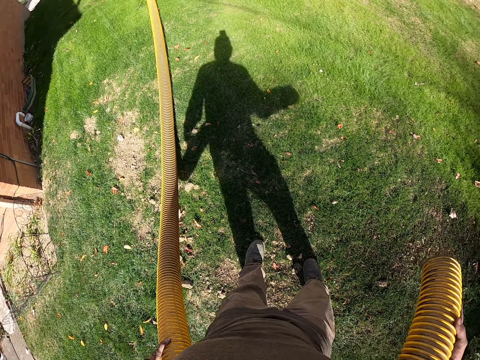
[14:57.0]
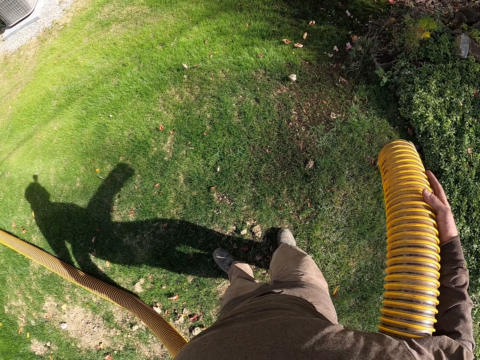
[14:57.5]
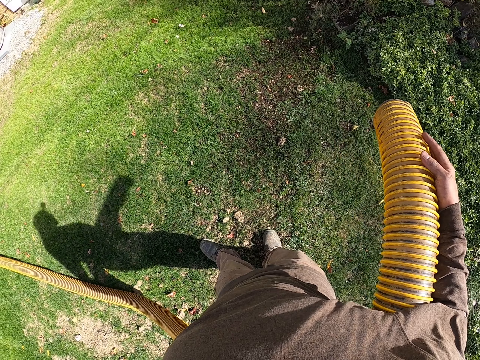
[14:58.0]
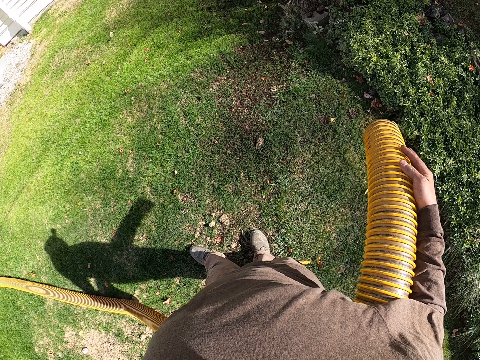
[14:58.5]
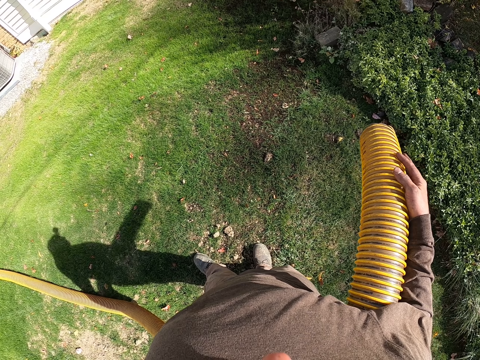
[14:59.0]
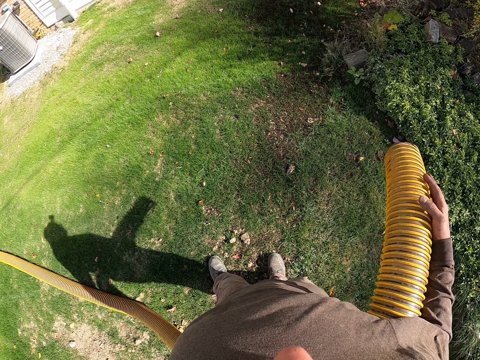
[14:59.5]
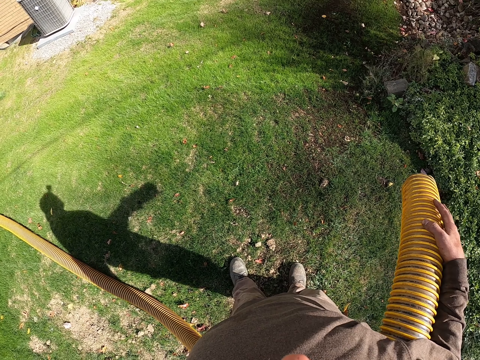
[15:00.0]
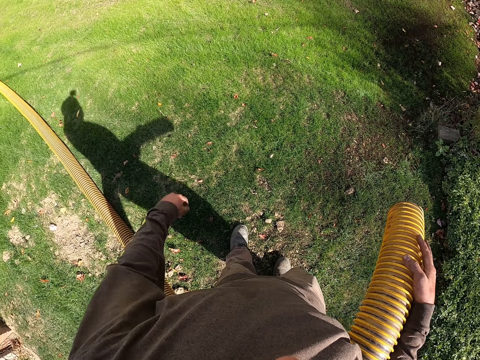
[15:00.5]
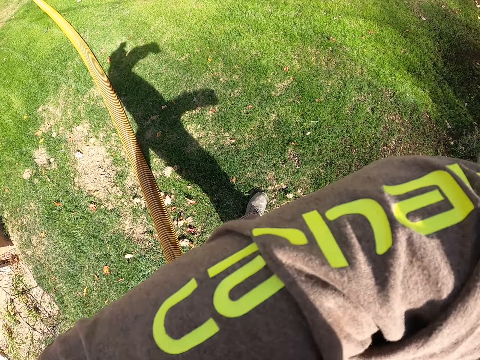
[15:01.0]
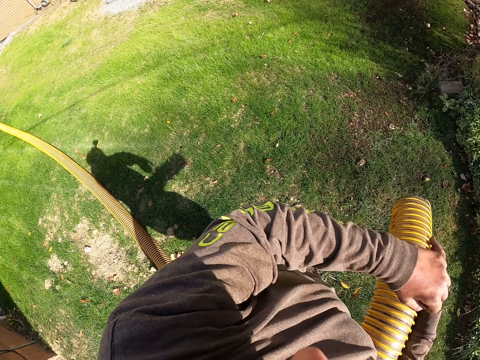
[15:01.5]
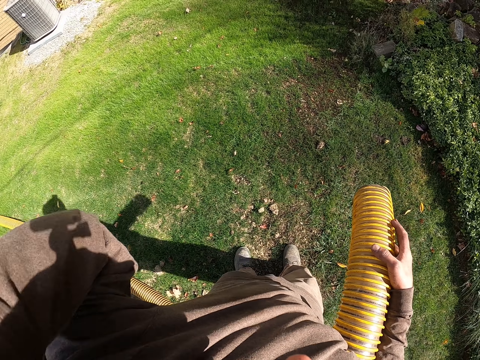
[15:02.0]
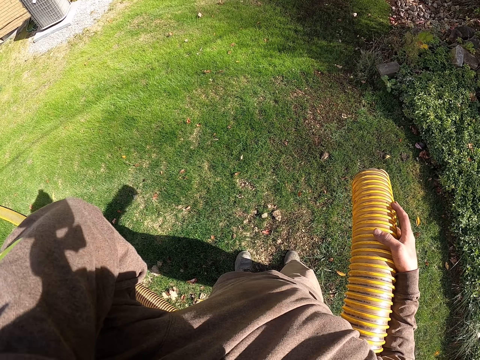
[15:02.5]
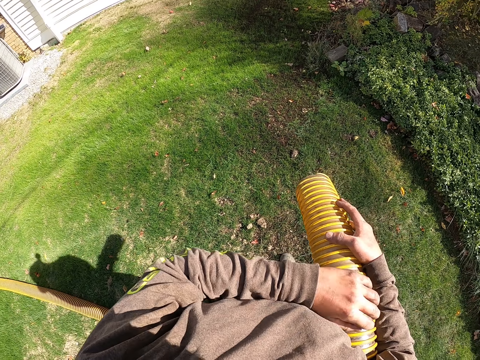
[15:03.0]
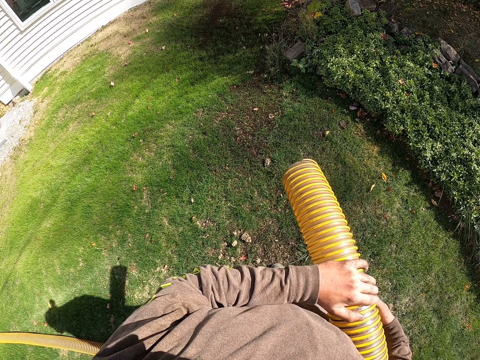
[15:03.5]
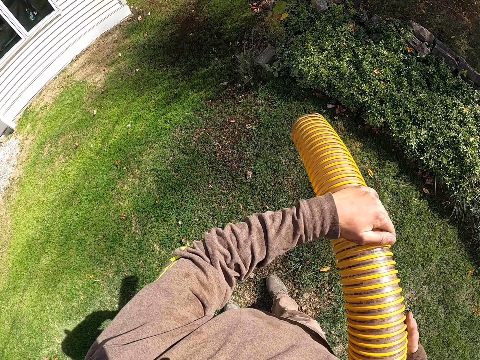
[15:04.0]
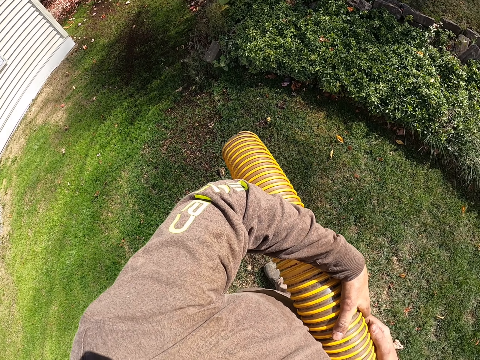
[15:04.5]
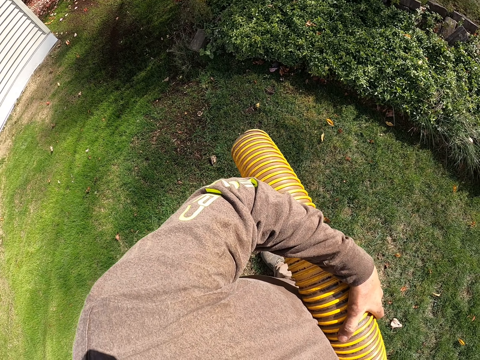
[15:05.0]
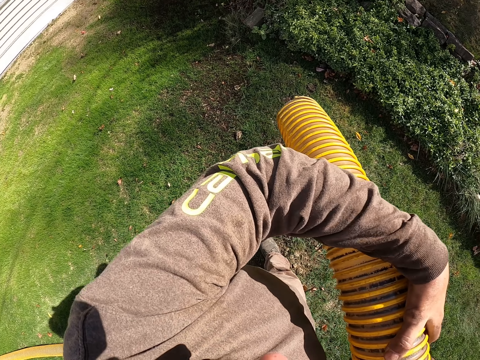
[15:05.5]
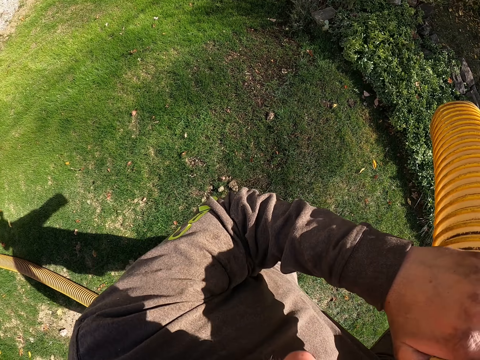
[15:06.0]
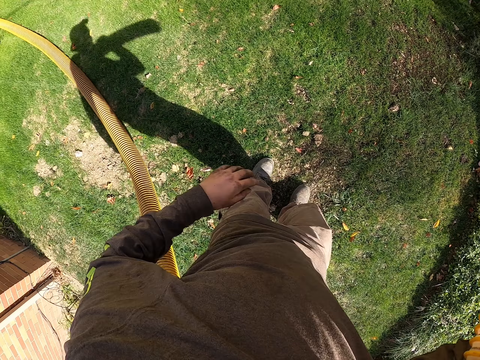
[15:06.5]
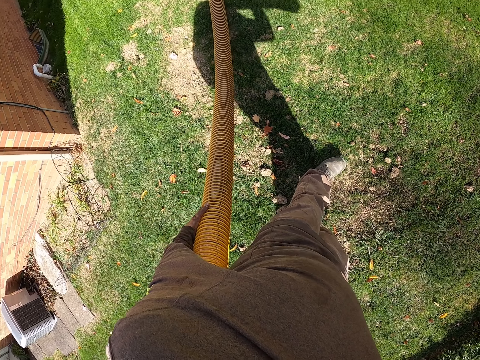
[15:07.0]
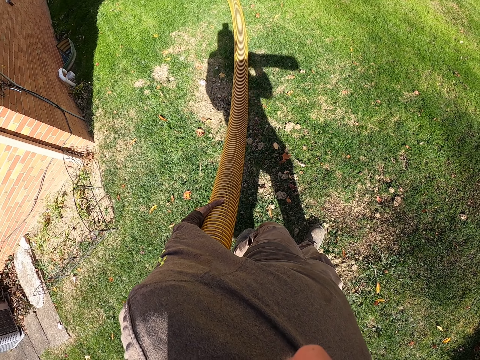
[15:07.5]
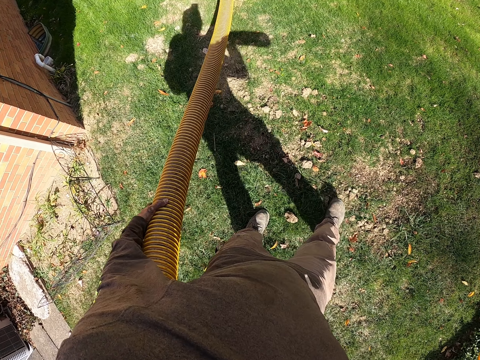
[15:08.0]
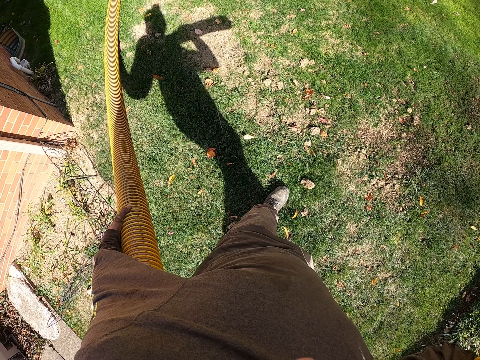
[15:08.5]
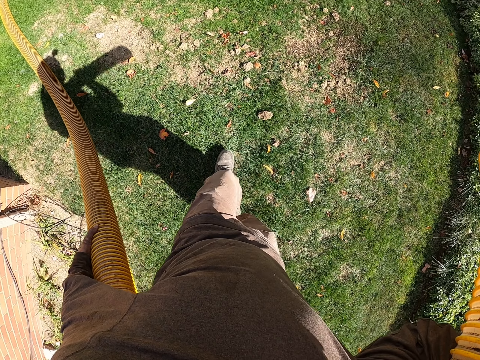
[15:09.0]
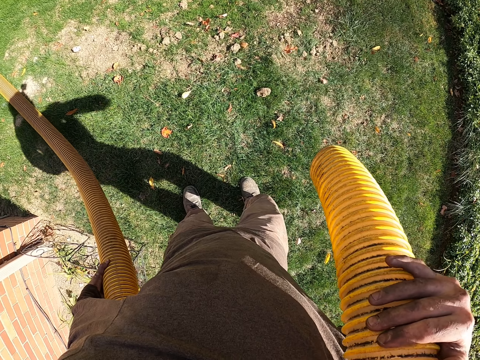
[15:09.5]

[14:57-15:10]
The camera wearer blows the dried leaves on the grass. He wipes his face with a cloth sleeve. He adjusts the camera on his head. He touches his face. He pulls the flexible hose pipe. He positions the pipe in his hands. He pulls the pipe on the garden.

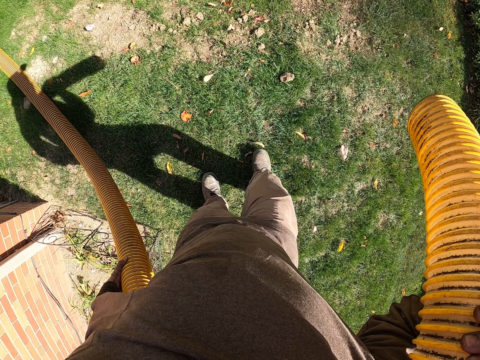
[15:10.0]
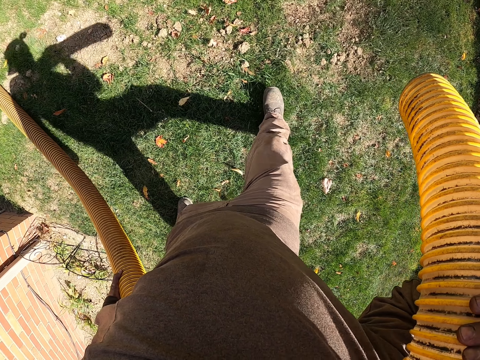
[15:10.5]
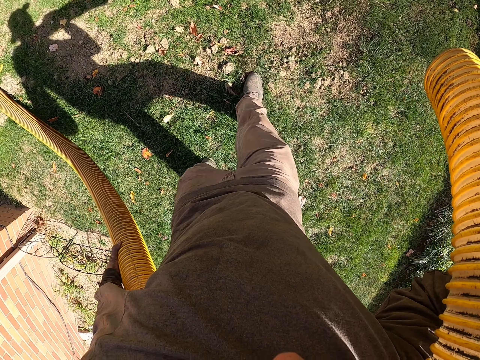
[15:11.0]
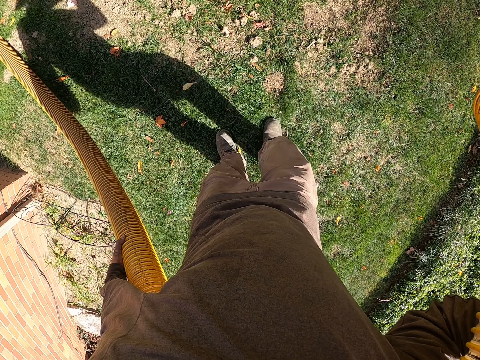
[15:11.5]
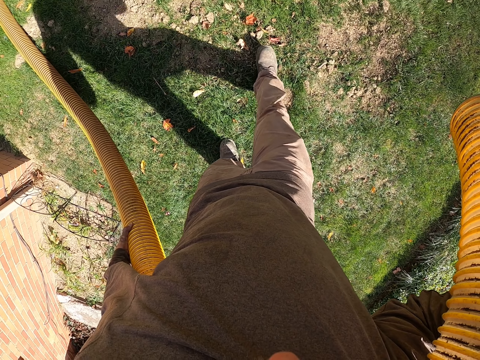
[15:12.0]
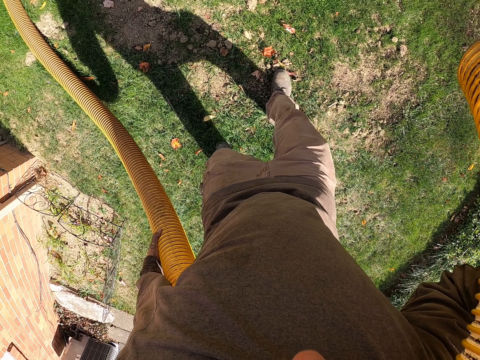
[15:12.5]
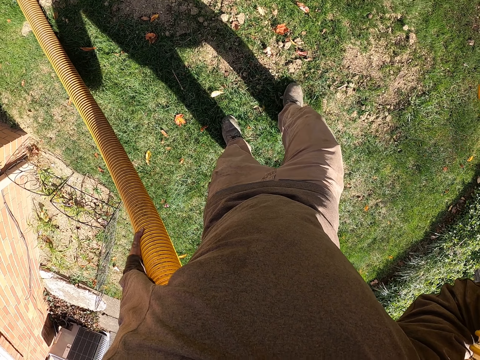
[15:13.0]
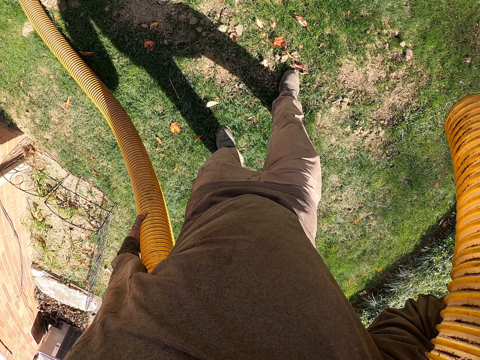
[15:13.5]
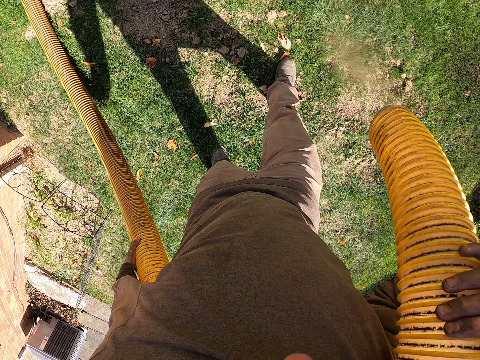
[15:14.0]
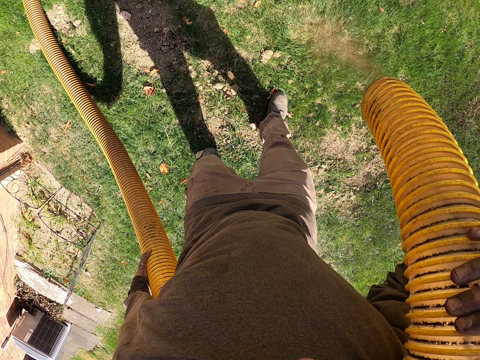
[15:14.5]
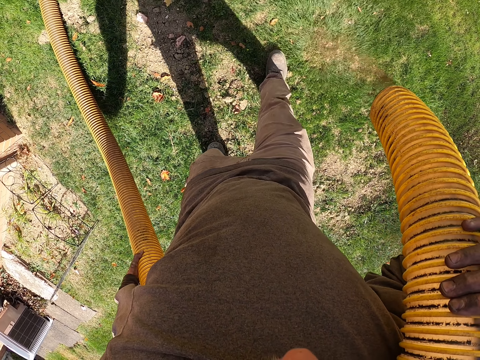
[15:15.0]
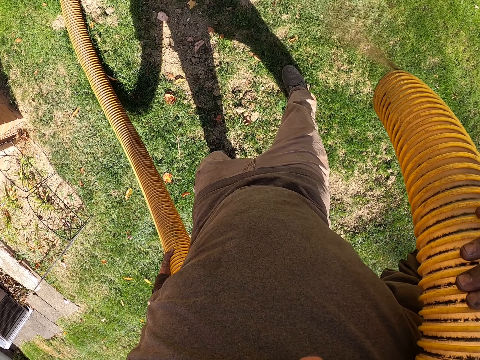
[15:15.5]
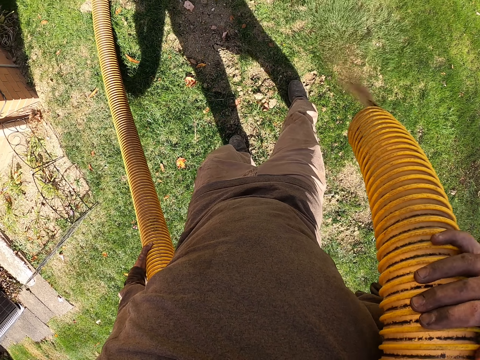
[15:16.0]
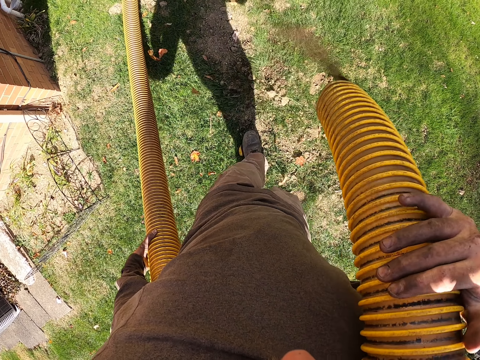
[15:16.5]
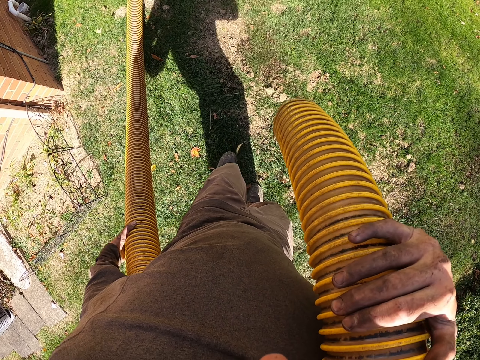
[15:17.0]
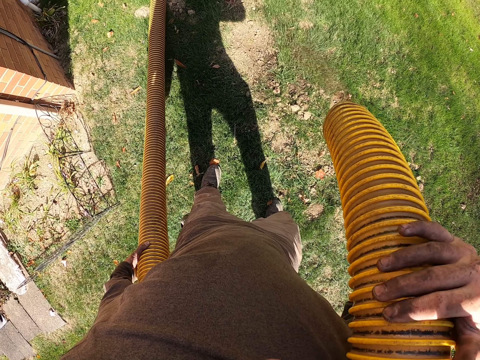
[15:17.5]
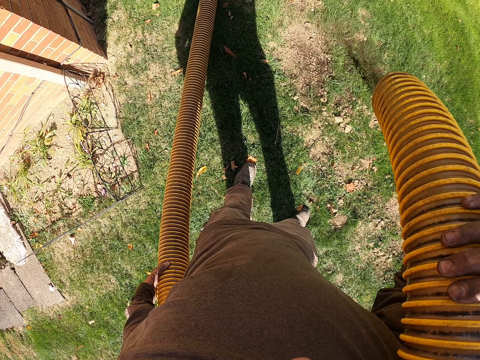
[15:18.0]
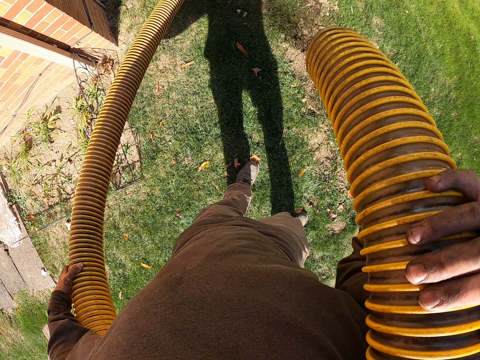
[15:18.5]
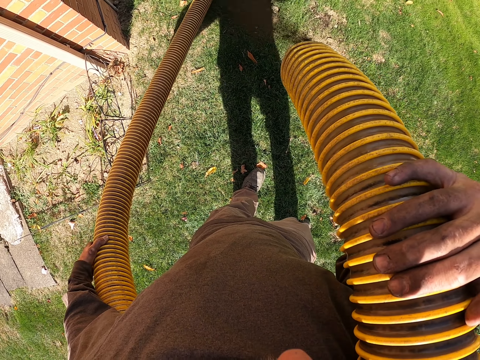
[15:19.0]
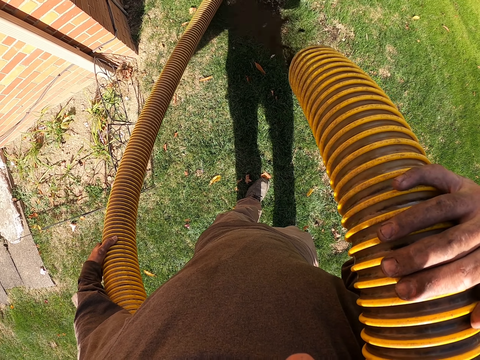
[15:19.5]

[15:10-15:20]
The camera wearer steps on the stones on the ground. They spread soil on the ground from the pipe.
